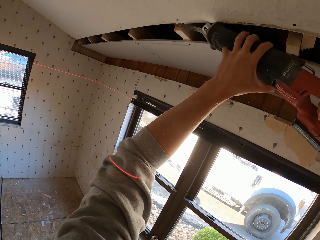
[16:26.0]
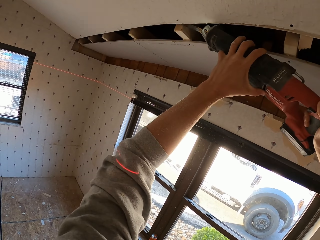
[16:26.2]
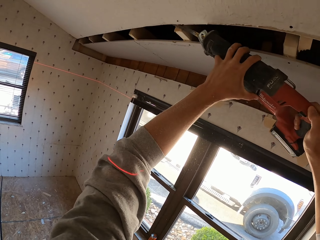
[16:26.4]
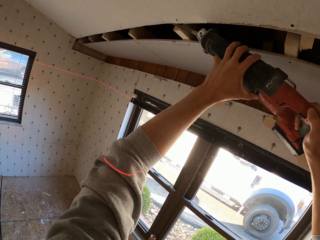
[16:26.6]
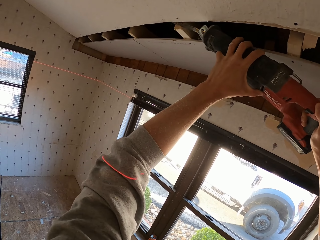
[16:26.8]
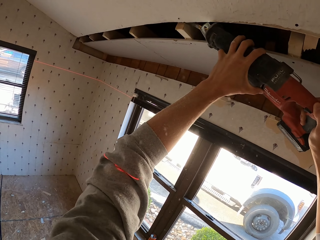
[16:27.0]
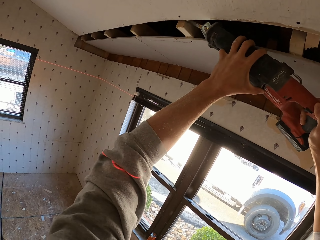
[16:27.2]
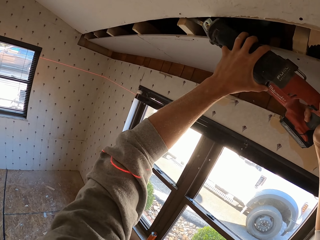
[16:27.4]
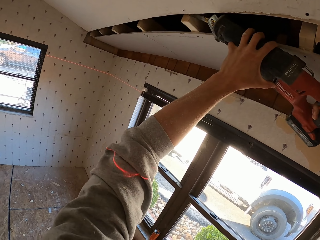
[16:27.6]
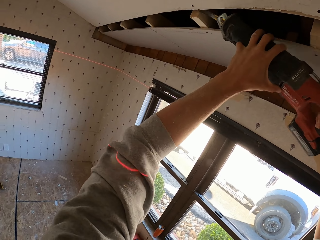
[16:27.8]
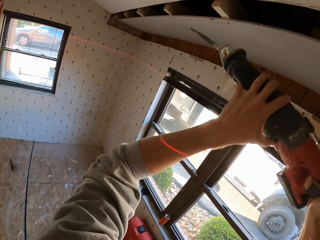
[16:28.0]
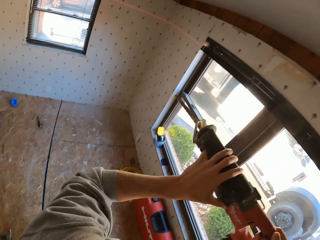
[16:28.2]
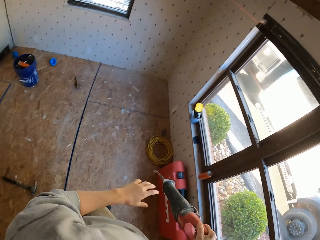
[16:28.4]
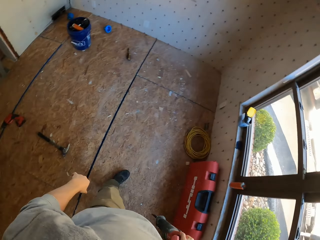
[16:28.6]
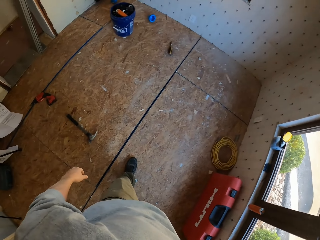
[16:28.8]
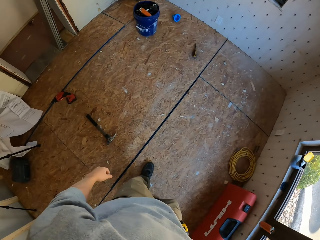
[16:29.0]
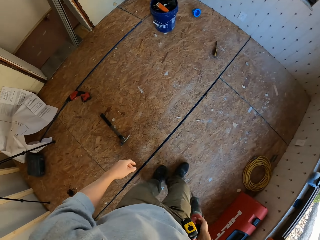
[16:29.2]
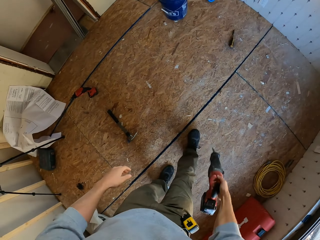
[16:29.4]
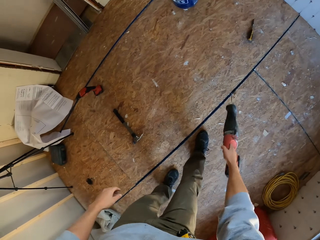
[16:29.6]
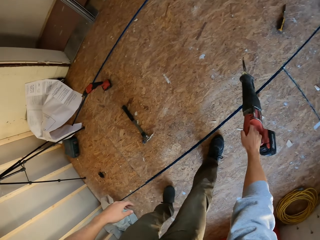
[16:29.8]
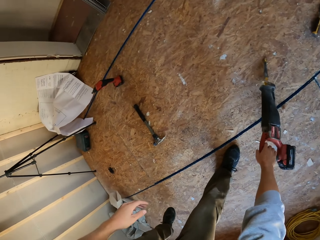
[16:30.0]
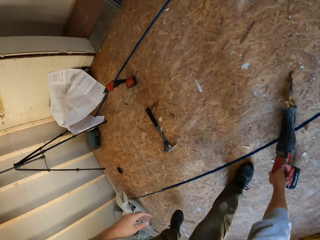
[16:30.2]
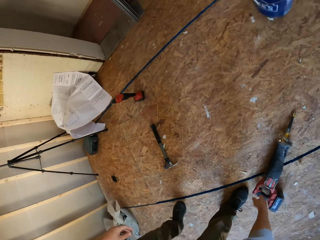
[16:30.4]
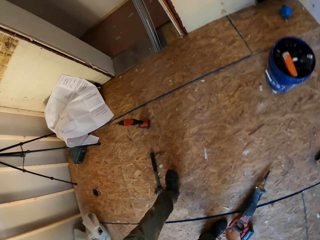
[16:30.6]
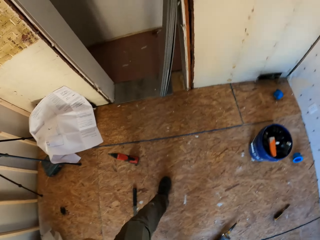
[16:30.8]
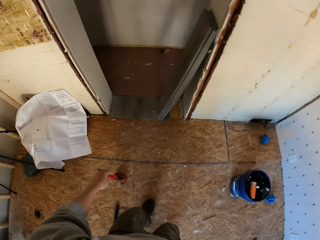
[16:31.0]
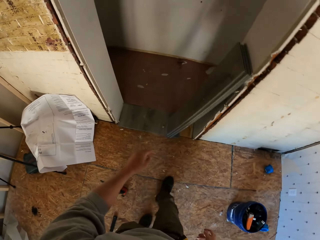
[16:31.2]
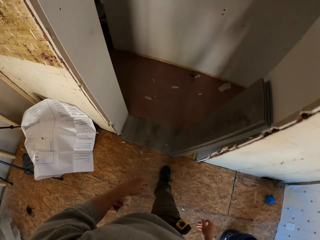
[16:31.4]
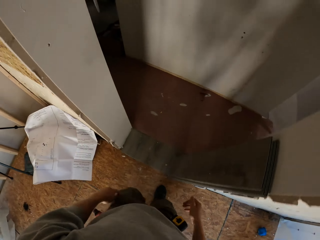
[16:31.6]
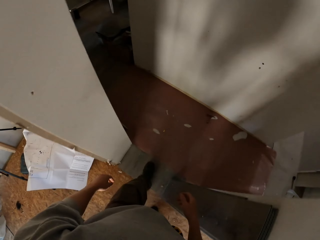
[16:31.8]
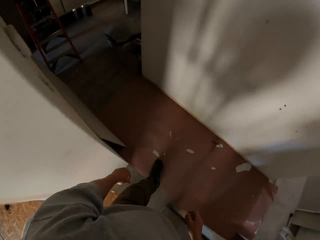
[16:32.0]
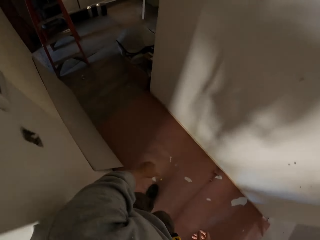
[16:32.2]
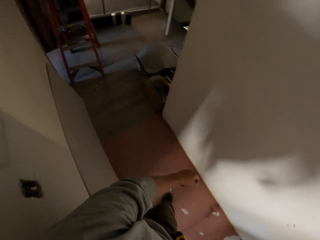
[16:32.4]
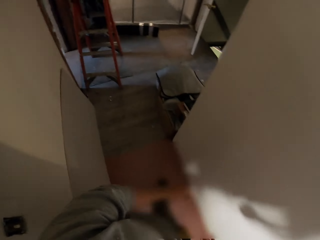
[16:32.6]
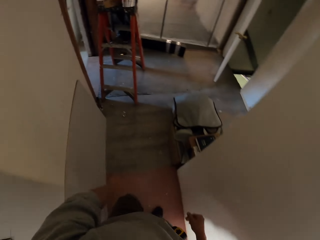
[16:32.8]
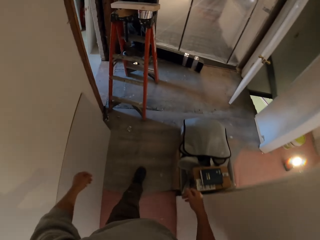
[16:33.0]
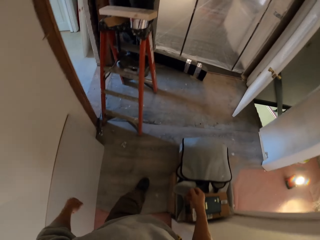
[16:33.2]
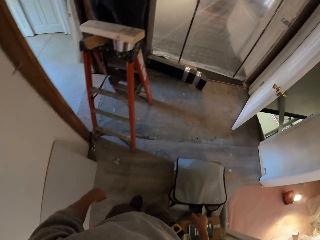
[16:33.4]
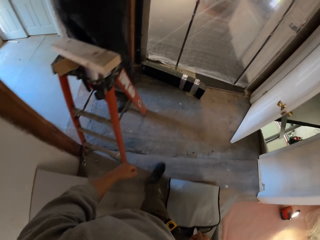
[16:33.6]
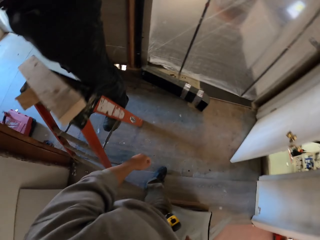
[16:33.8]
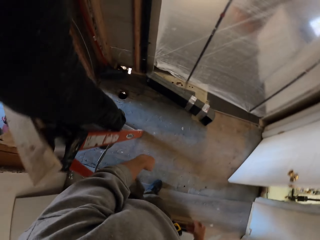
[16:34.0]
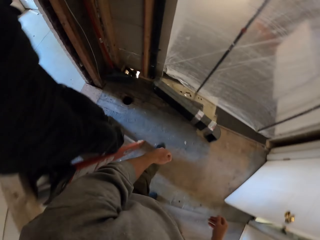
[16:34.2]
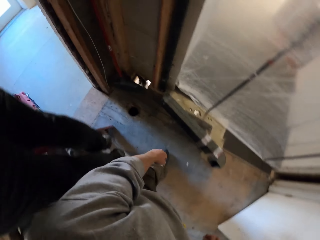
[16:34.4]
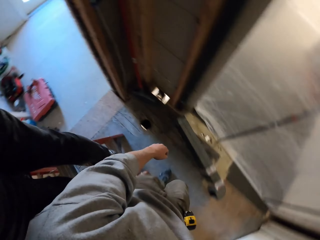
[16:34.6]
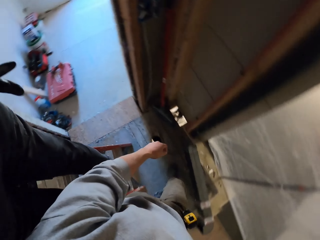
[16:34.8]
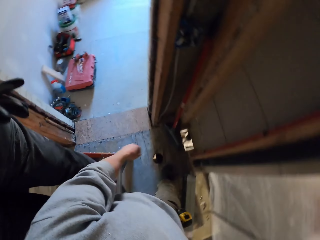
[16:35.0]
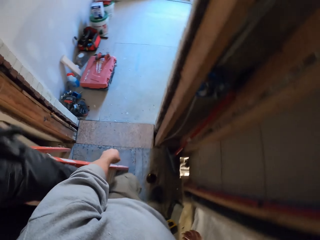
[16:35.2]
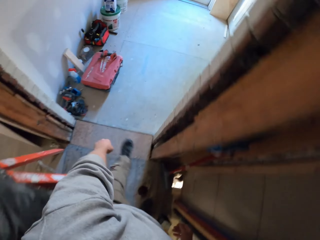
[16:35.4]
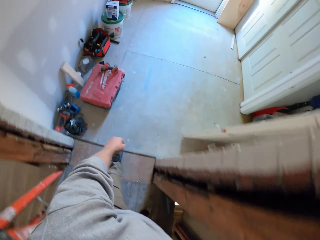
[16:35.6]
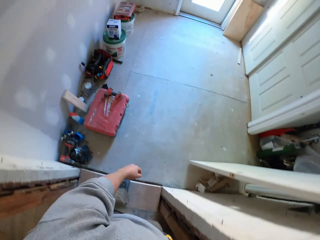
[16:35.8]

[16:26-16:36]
The camera wearer walks around the room. They place the cutting machine on the floor. They walk around the room.

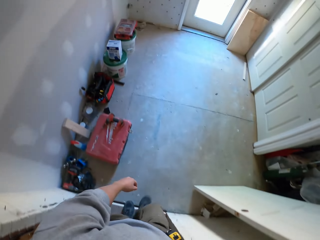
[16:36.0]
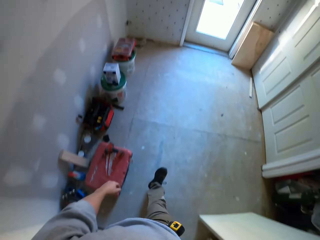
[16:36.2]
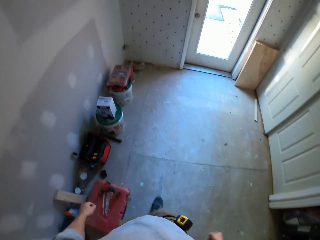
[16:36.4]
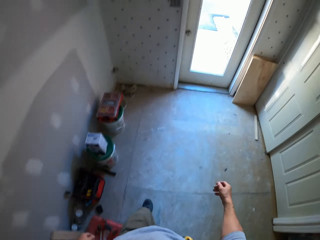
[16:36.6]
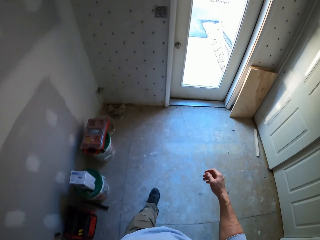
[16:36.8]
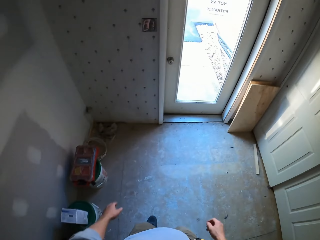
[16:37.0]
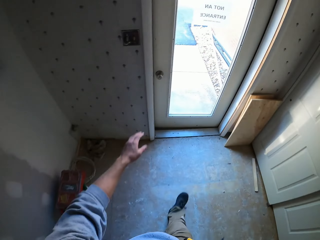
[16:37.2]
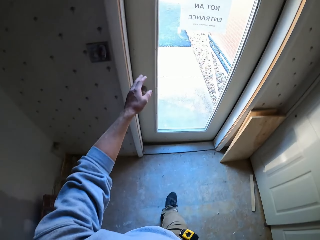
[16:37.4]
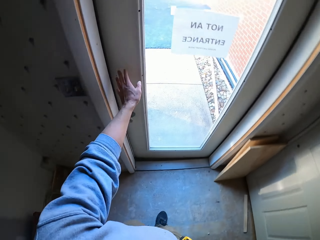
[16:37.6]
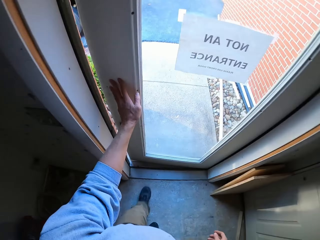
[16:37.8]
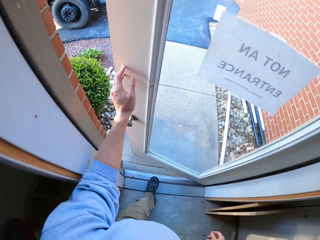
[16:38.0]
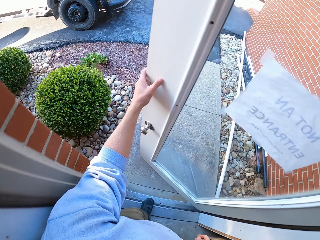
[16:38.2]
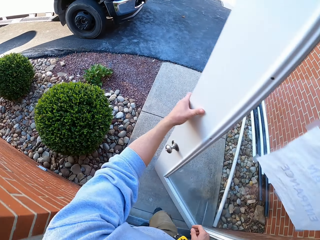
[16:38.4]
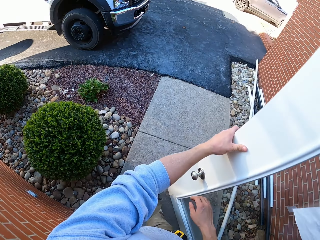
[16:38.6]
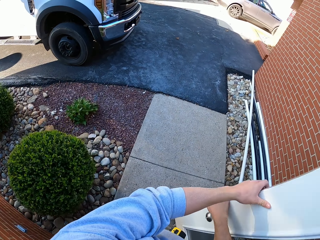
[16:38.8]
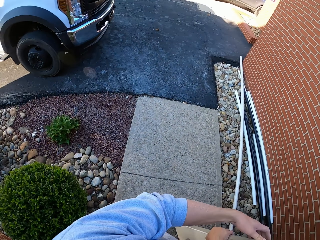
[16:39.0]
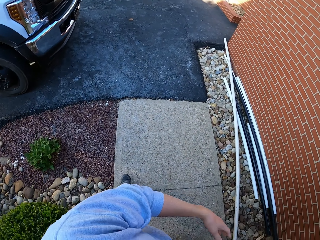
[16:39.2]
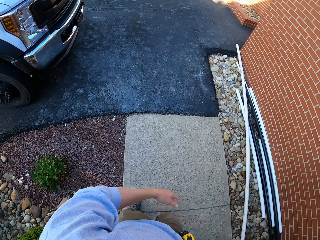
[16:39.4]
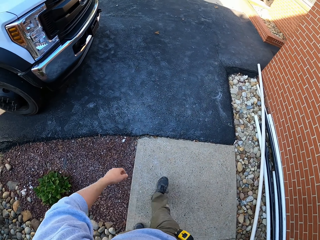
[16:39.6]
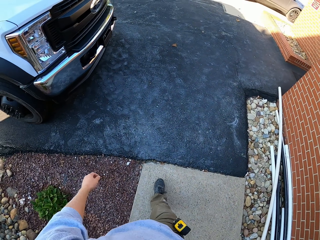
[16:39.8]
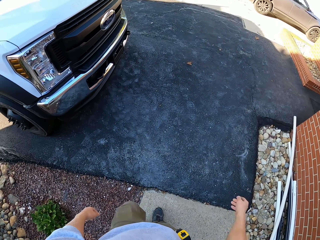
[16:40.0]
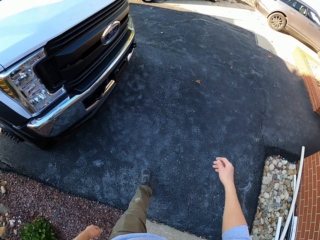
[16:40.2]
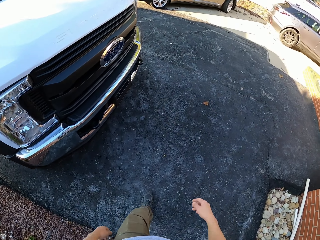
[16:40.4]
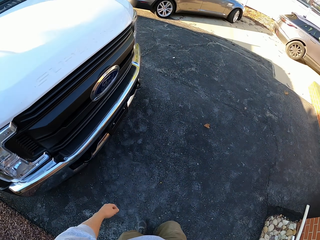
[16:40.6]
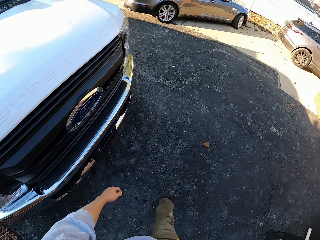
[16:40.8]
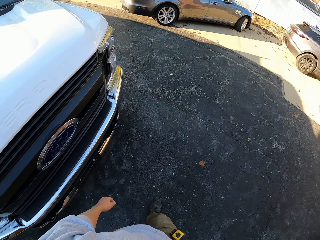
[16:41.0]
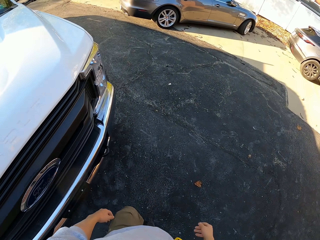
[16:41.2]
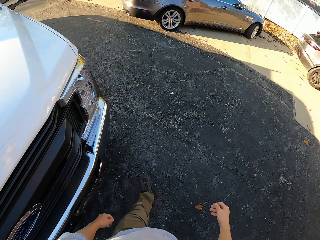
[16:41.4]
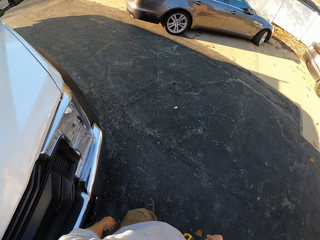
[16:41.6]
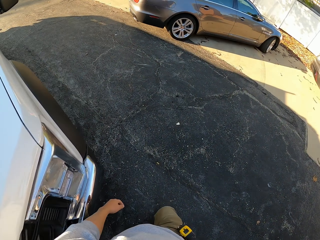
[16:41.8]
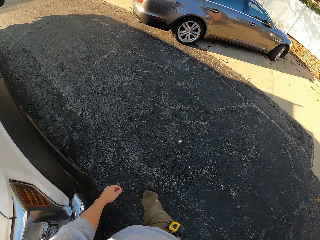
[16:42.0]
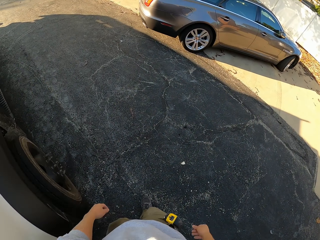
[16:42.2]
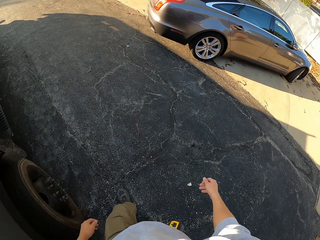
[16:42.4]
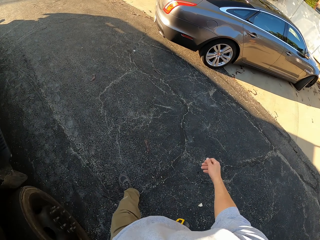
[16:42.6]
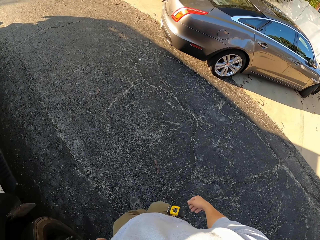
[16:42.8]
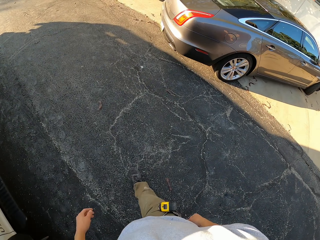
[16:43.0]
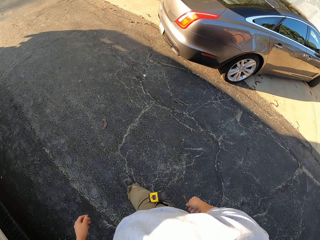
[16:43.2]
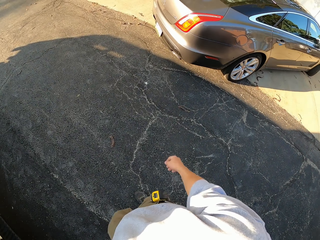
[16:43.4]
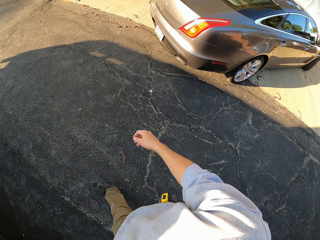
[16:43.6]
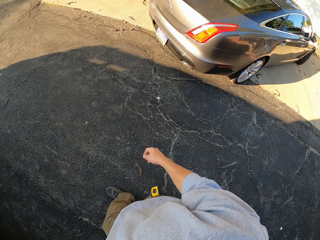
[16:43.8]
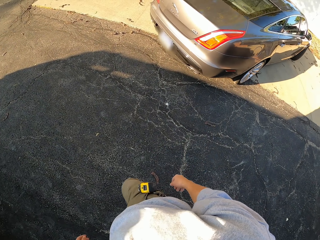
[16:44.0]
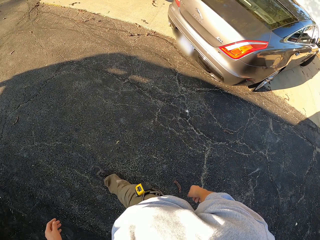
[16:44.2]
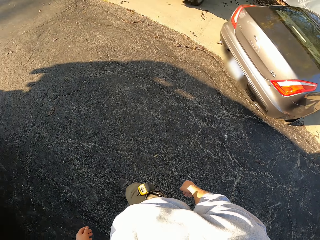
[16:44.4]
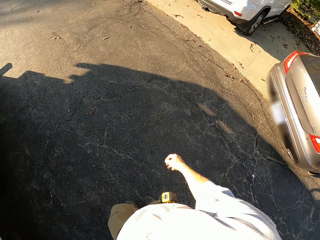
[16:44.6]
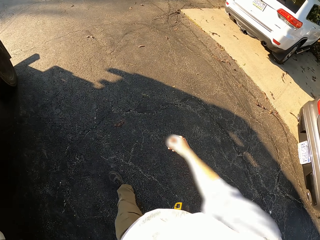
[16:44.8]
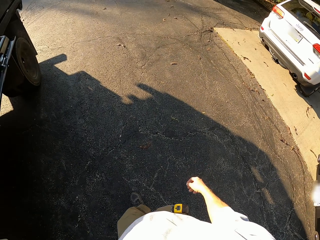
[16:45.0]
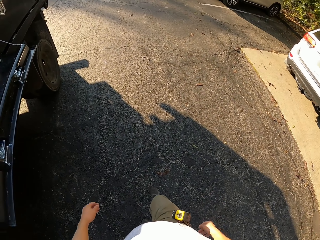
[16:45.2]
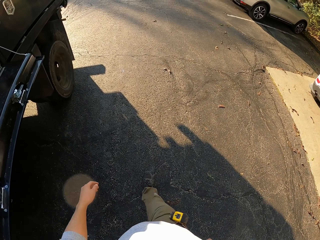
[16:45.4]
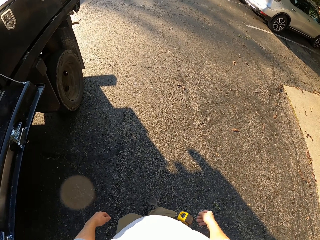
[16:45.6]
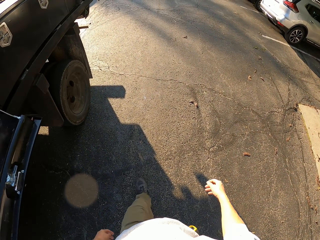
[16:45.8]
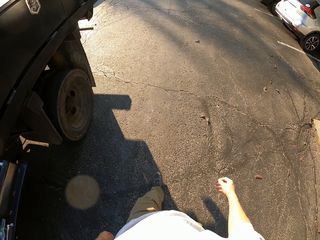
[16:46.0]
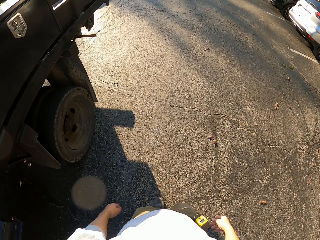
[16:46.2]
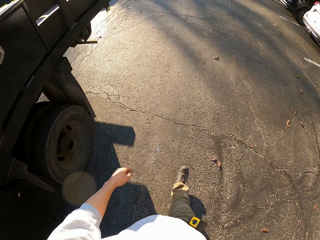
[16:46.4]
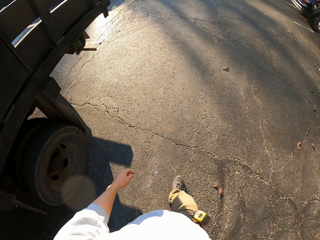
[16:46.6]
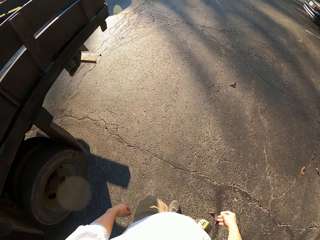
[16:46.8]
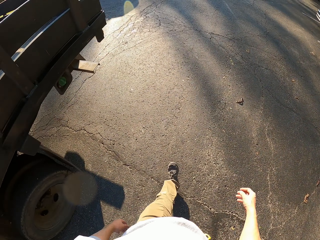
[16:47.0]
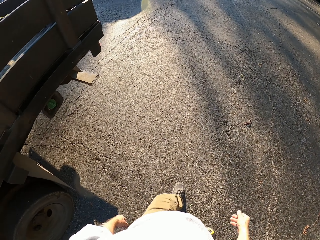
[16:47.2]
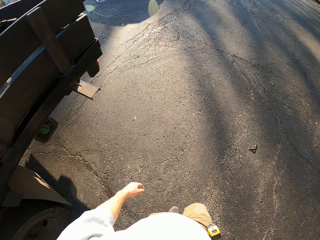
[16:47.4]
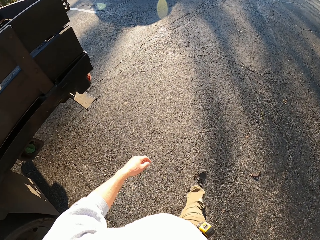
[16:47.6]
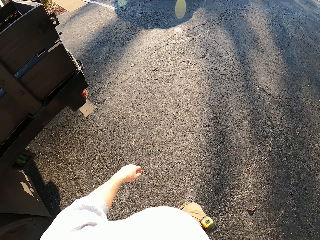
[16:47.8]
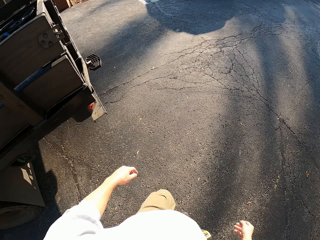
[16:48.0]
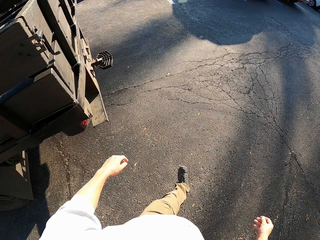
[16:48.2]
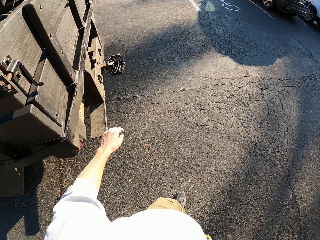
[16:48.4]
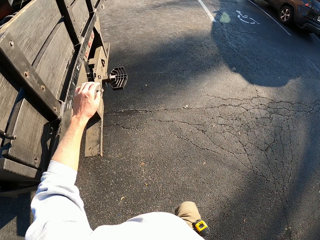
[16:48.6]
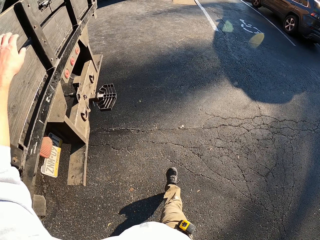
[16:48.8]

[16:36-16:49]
The camera wearer opens the door. They push the door. They walk around the compound.
